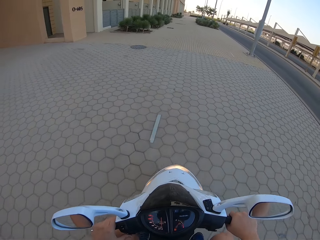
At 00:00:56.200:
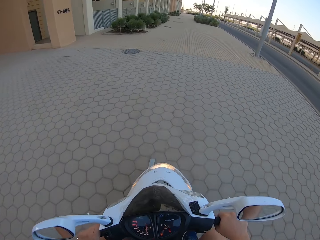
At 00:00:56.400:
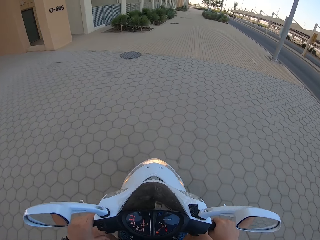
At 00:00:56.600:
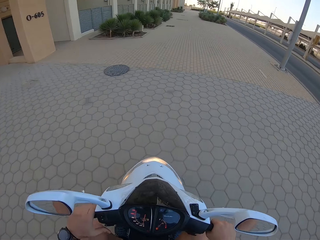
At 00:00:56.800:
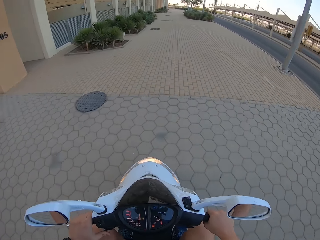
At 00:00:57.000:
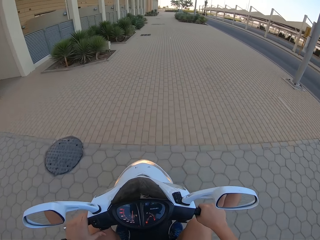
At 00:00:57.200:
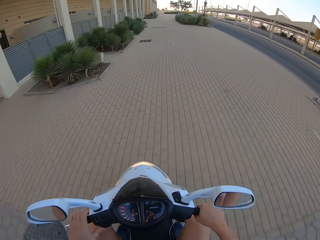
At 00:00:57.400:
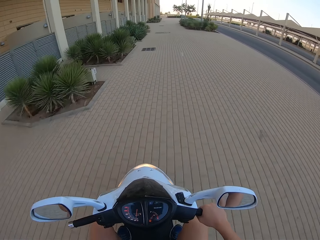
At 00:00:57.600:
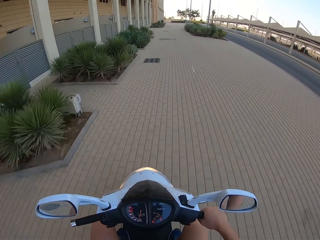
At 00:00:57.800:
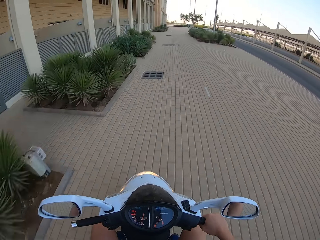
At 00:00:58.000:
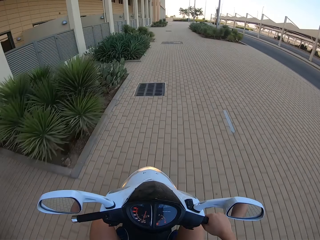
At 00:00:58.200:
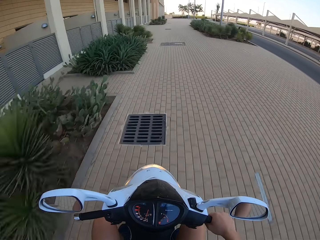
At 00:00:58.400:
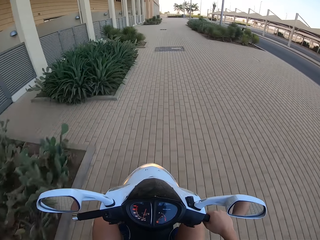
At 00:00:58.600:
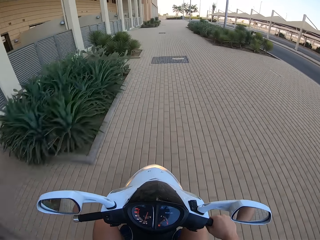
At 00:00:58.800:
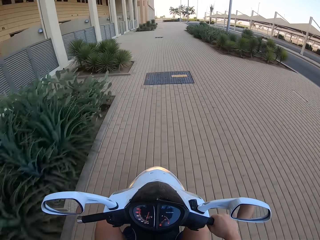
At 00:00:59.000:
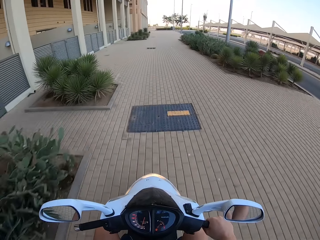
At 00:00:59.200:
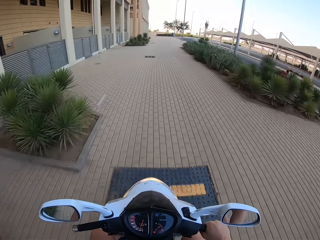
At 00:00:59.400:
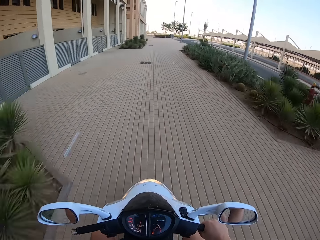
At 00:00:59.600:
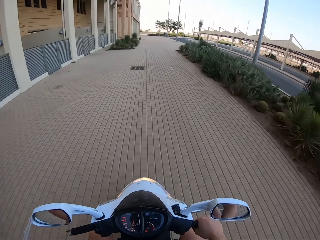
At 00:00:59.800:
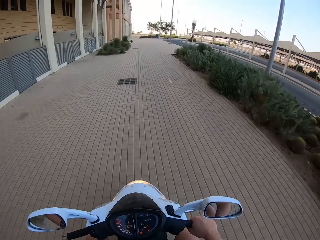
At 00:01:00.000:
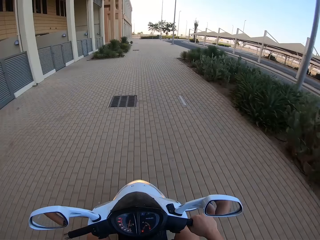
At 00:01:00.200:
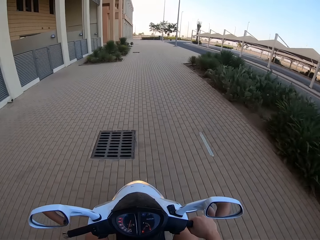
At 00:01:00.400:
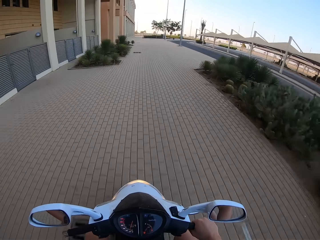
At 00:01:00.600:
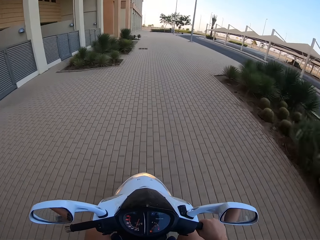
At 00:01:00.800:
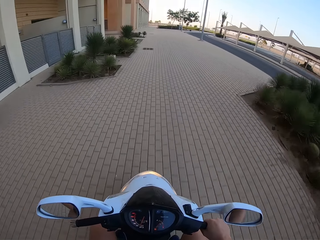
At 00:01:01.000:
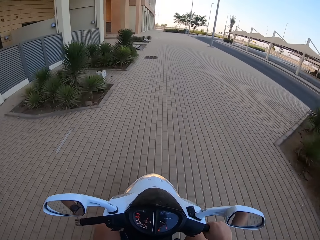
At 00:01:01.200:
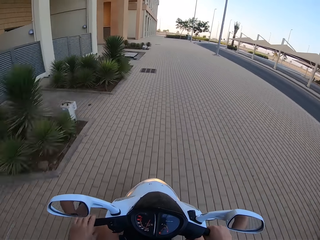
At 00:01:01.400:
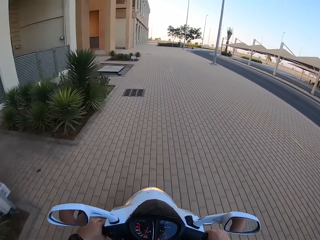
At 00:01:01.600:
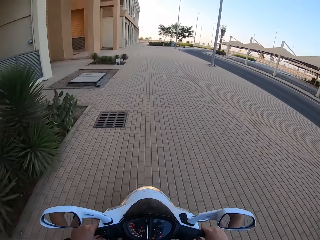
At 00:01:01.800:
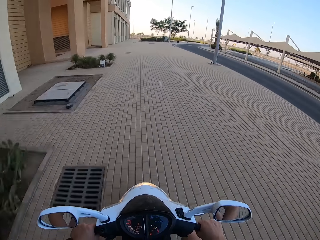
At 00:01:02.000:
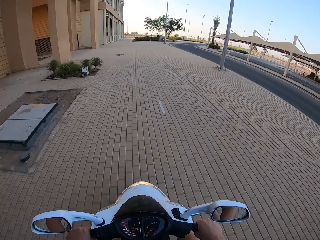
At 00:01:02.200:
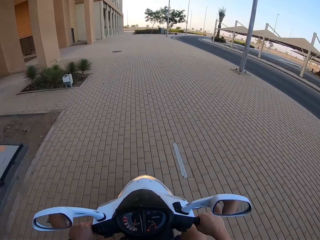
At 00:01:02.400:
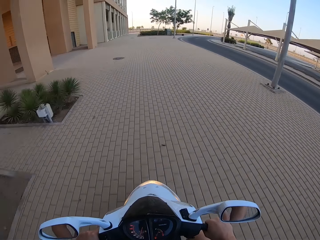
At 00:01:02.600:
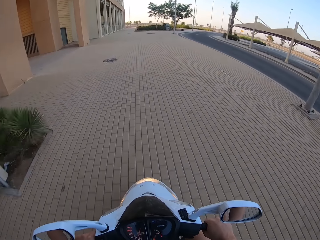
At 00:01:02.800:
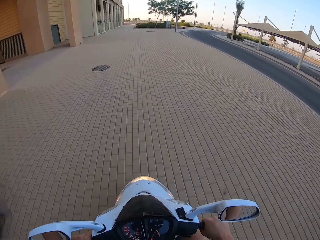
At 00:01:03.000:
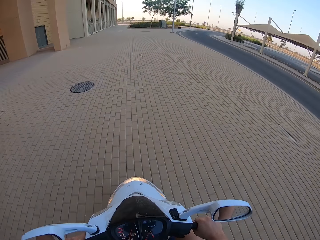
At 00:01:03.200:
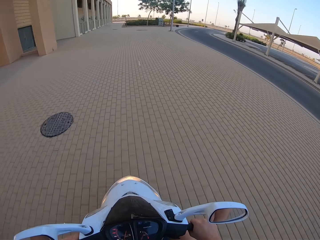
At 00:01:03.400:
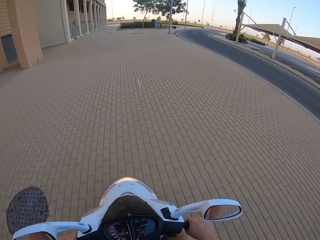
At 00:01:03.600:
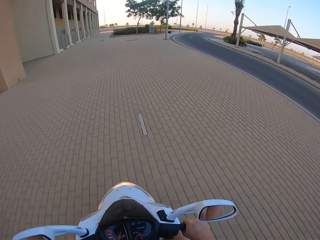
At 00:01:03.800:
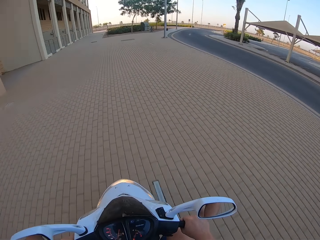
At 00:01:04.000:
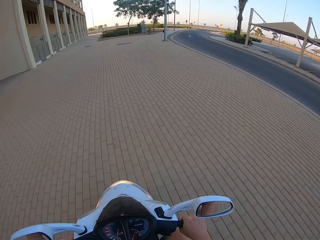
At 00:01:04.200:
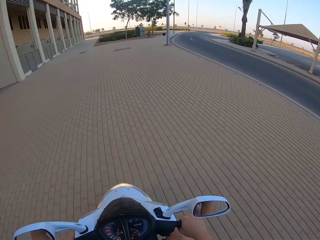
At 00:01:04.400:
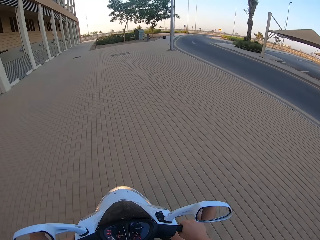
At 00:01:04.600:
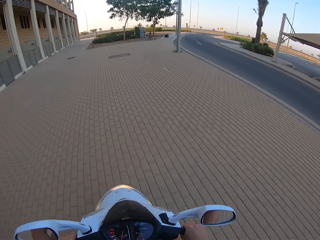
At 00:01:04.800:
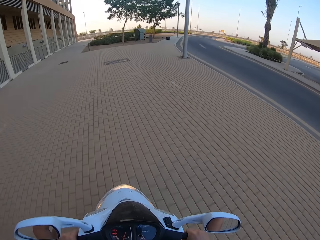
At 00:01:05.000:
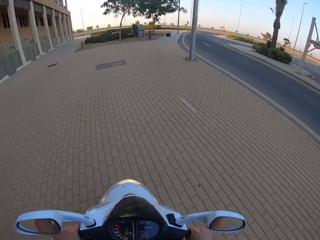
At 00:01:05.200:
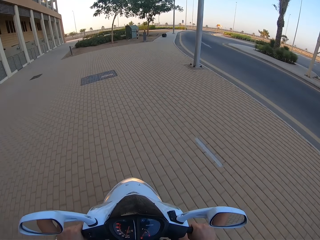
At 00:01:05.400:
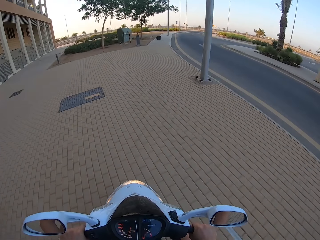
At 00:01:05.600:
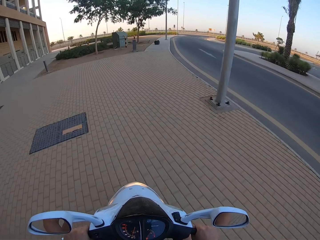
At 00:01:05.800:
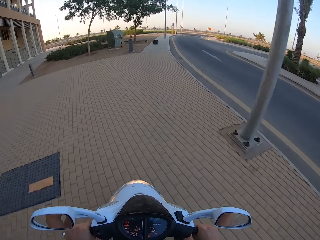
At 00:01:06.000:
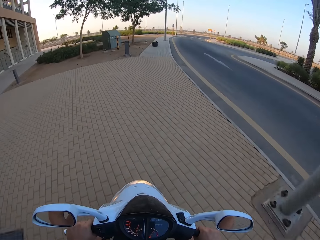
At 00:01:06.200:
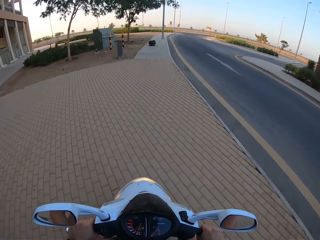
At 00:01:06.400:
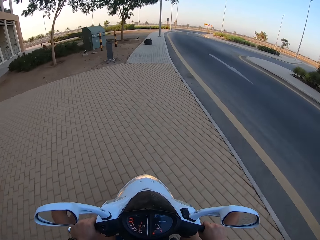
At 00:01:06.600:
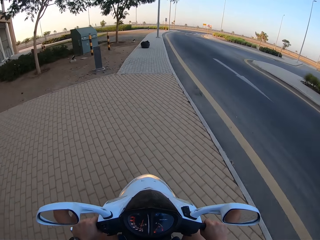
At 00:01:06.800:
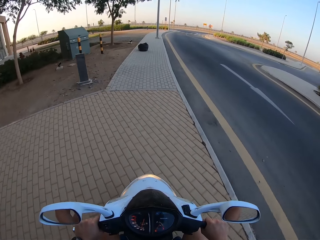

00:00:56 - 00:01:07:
The camera wearer moves with the motorbike.

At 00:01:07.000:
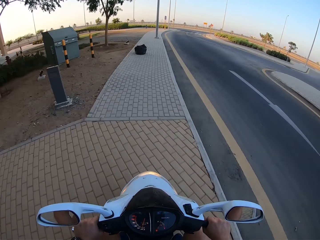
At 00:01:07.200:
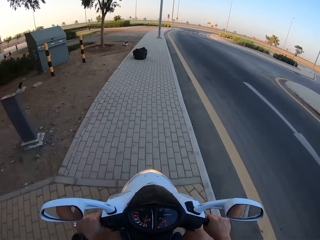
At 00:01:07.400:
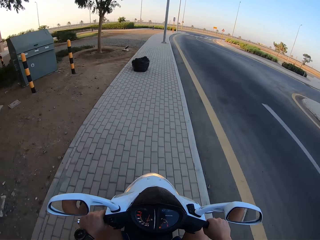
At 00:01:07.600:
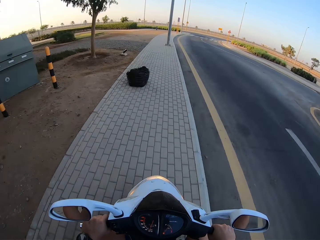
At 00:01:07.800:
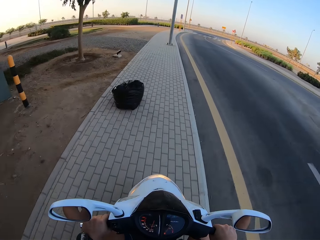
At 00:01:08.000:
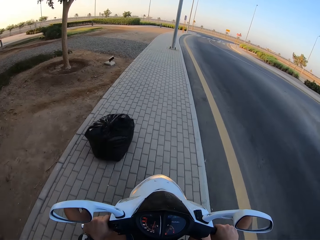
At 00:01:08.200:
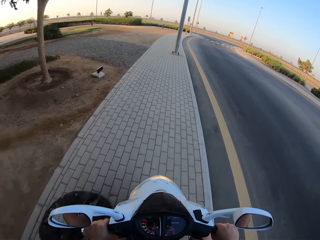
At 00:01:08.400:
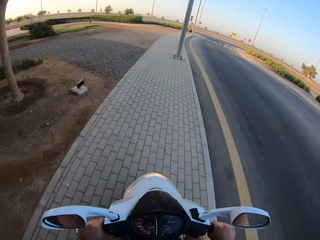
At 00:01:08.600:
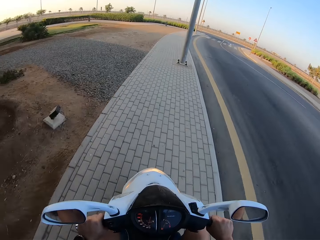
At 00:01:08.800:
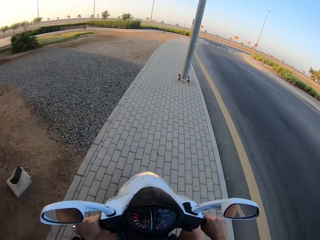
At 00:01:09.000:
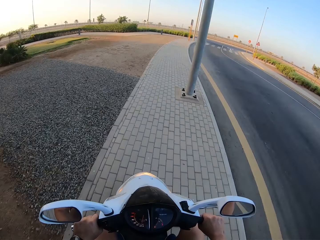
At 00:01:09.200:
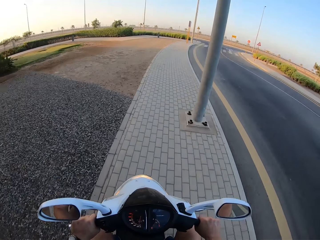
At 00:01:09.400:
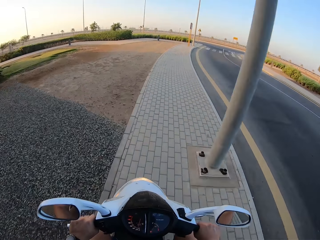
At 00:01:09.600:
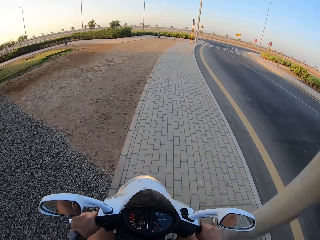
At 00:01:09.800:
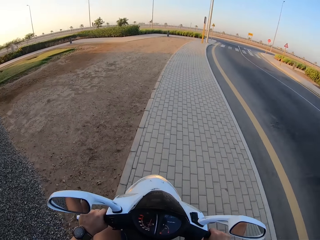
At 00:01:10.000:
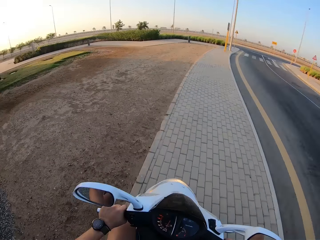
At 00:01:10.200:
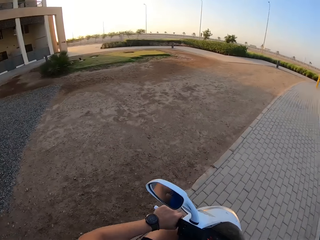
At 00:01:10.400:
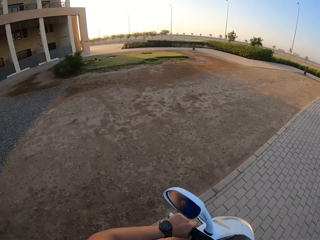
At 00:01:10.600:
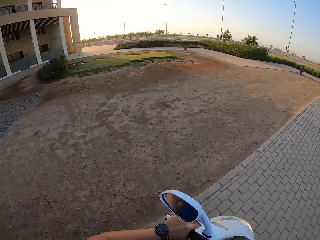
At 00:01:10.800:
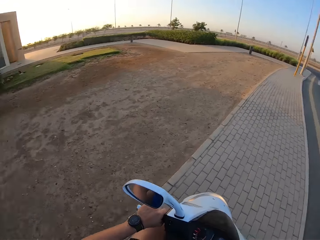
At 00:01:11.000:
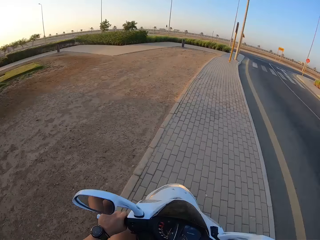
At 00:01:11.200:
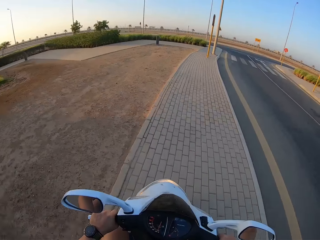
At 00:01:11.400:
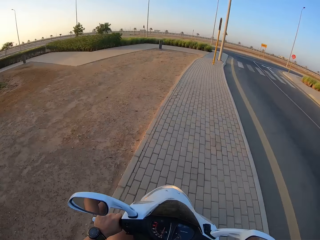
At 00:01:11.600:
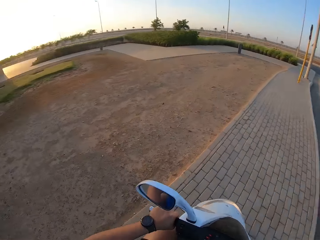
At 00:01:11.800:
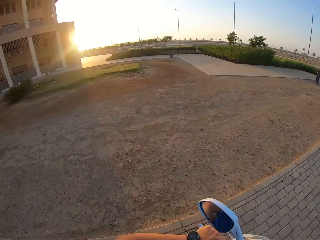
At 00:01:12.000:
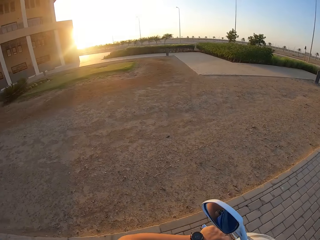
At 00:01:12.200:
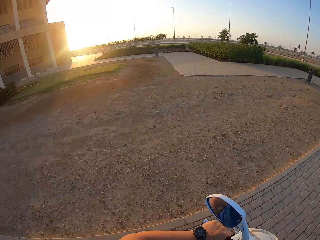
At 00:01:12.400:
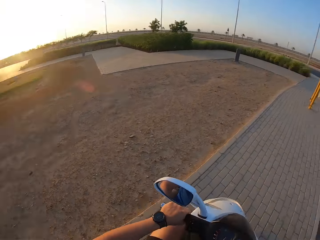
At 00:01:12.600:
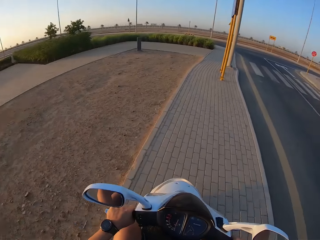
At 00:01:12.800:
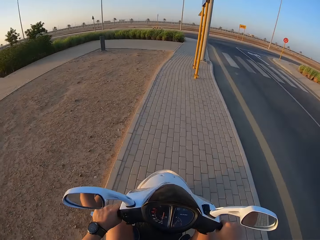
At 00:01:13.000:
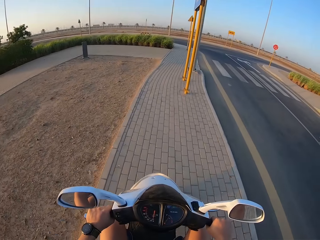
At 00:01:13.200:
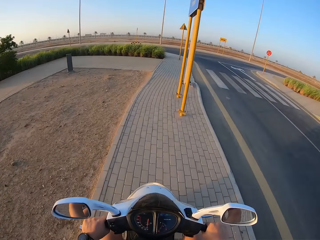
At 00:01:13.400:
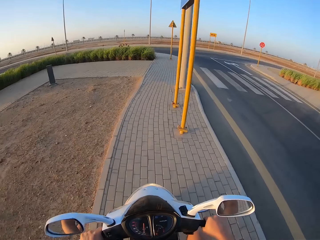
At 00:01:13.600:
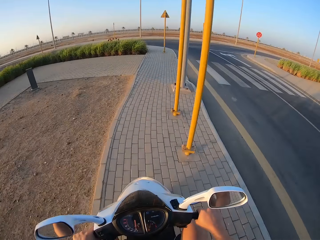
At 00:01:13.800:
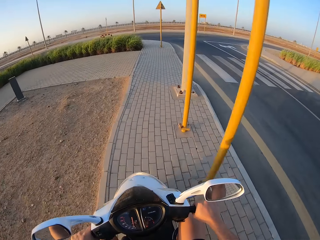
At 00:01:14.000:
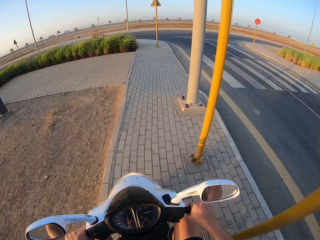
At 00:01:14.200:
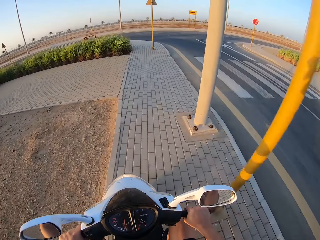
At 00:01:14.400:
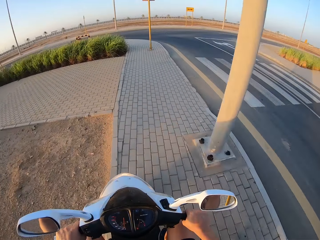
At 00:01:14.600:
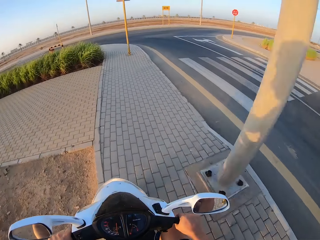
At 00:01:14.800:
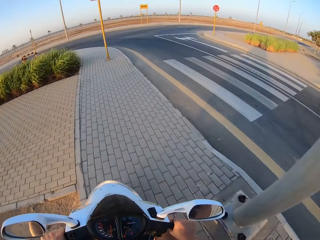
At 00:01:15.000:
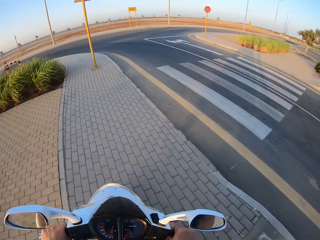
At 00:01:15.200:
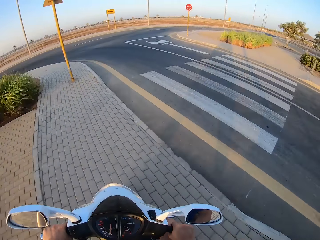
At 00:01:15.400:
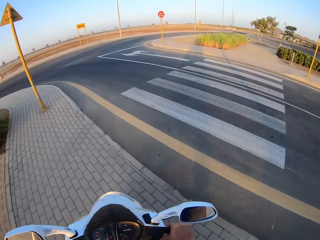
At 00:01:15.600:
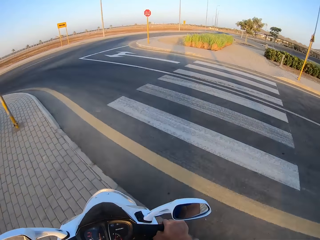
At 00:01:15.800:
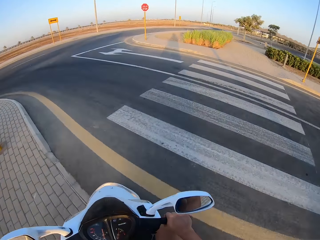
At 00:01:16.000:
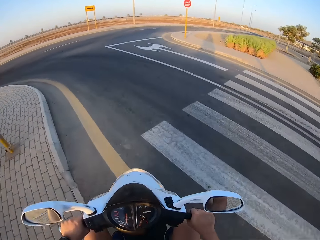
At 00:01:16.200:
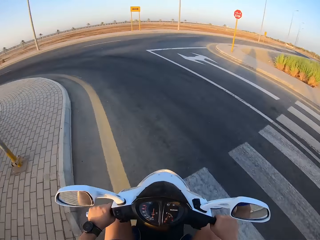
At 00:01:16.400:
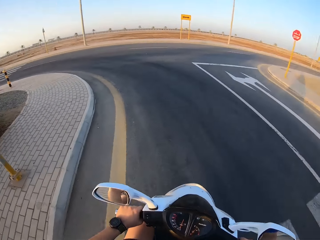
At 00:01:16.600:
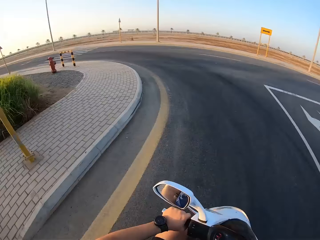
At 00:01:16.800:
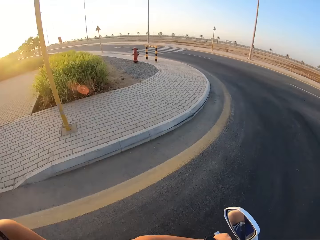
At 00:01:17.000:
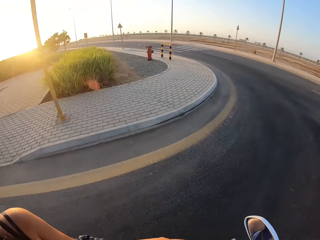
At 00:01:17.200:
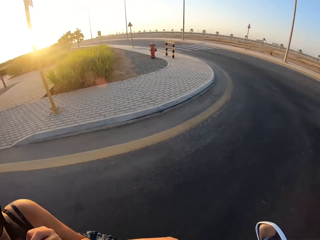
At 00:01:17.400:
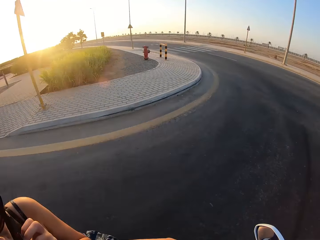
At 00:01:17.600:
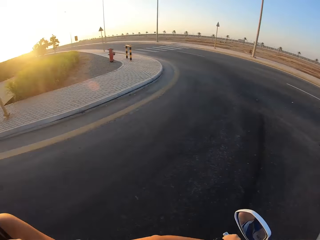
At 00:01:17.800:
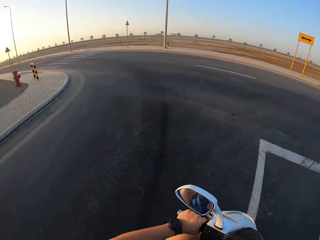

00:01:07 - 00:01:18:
The camera wearer looks around. They ride the motorbike.
